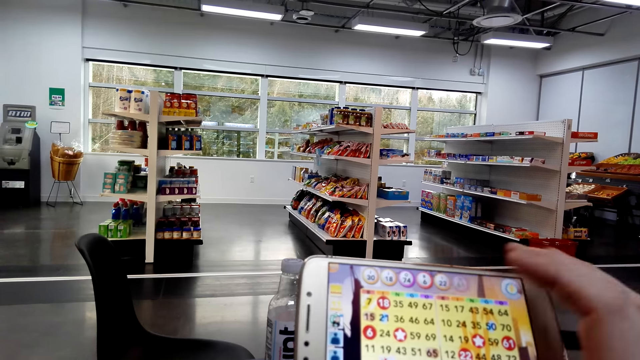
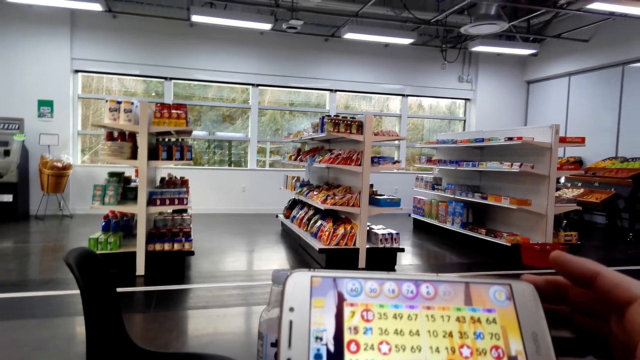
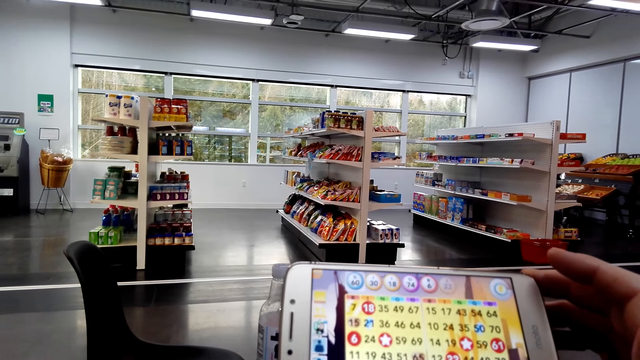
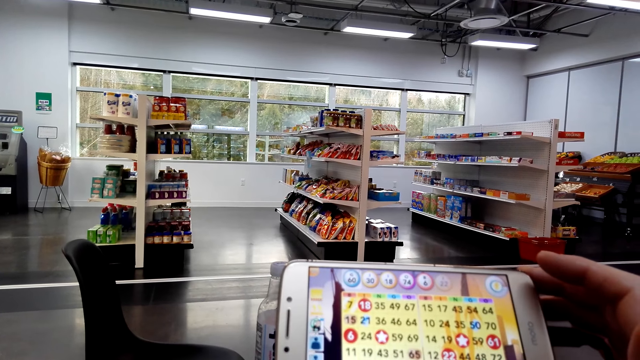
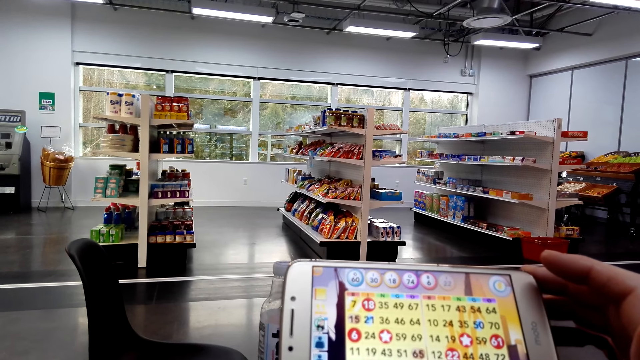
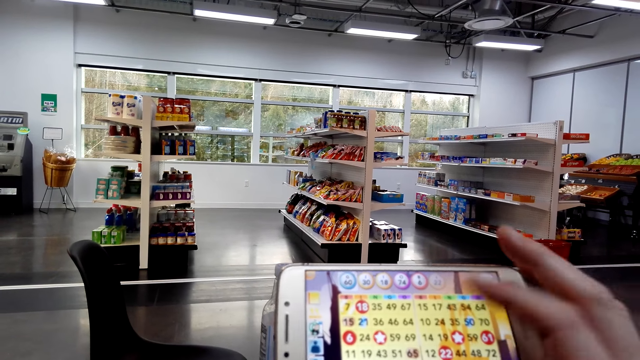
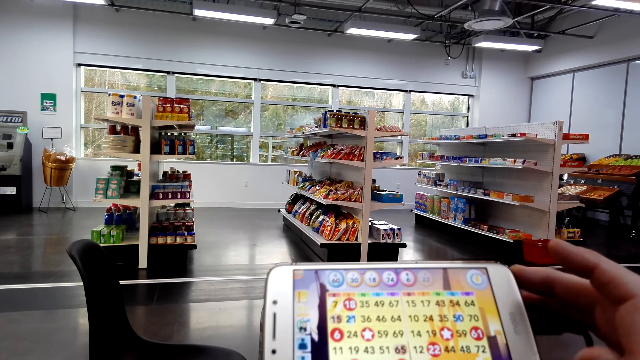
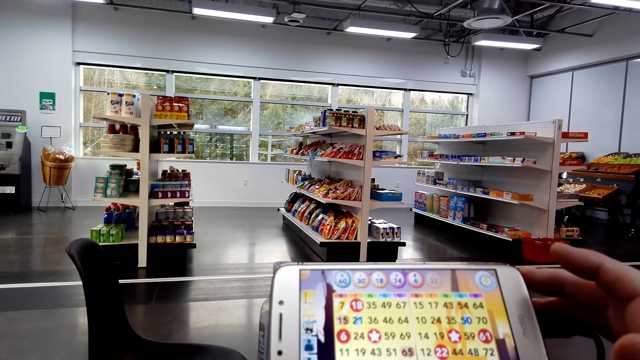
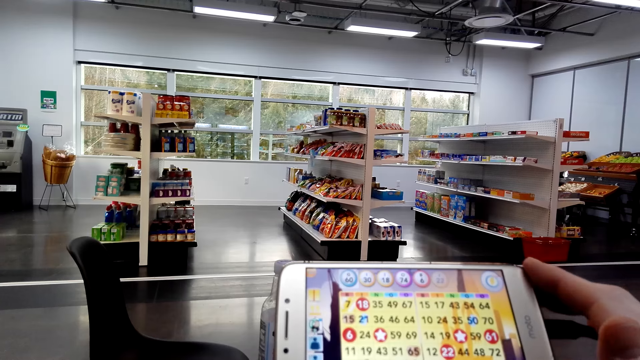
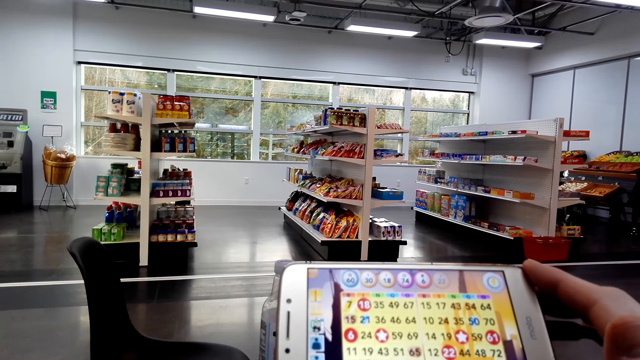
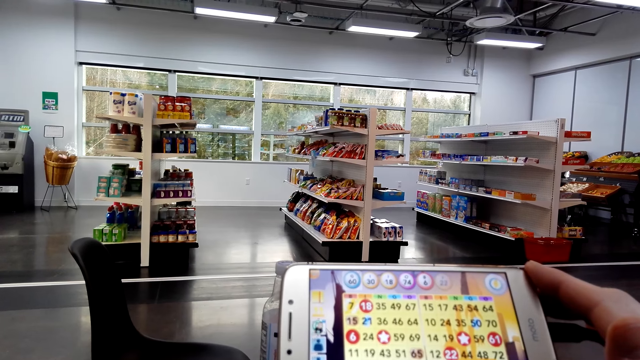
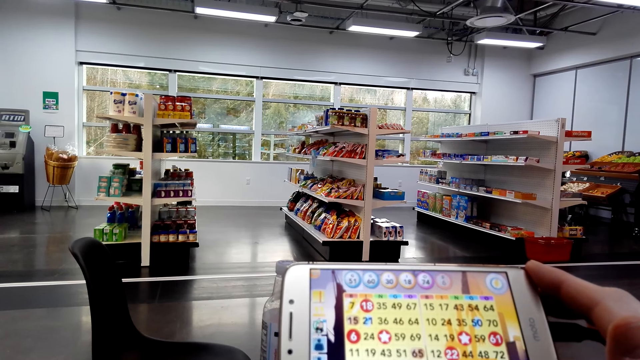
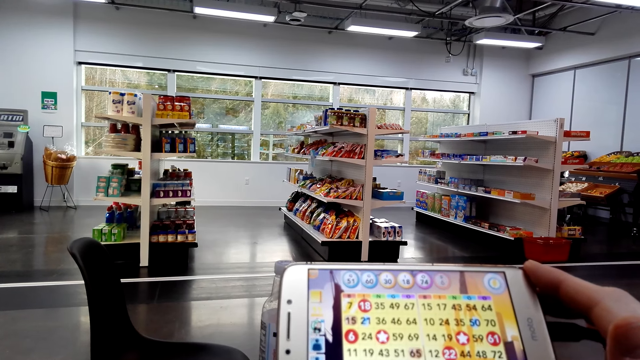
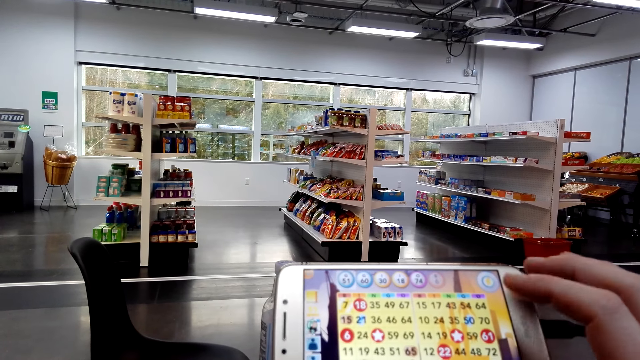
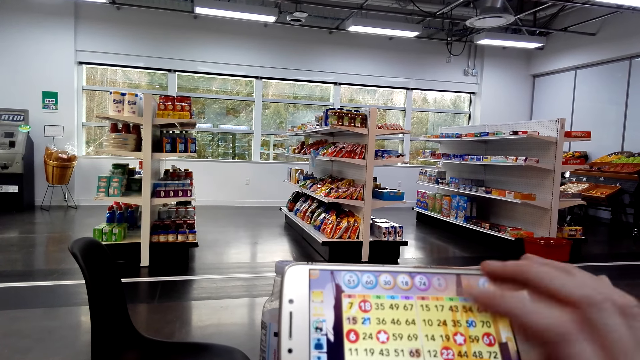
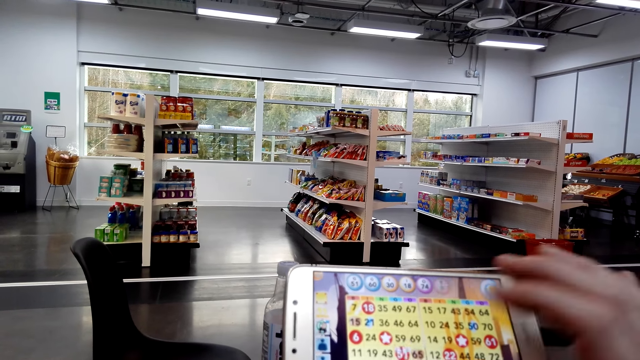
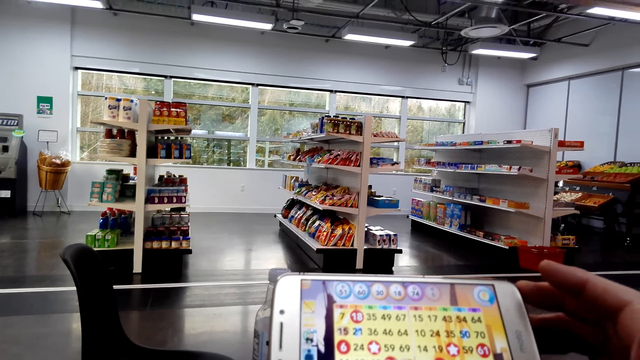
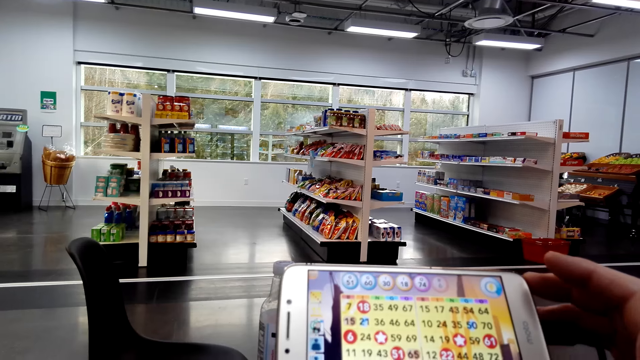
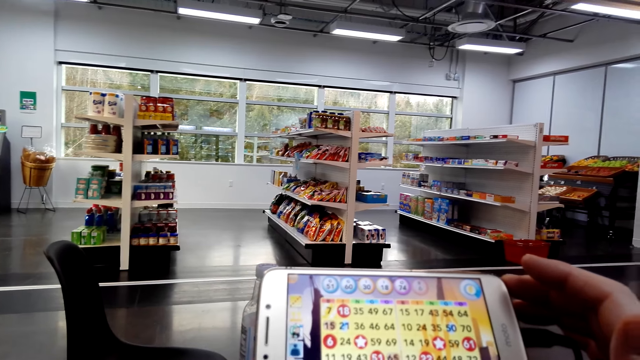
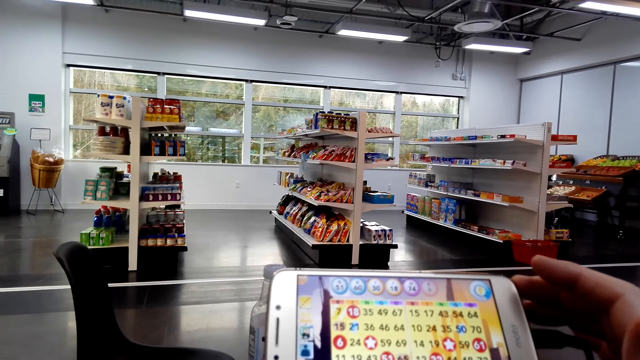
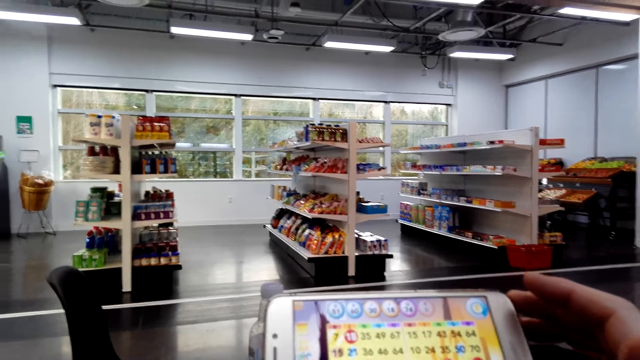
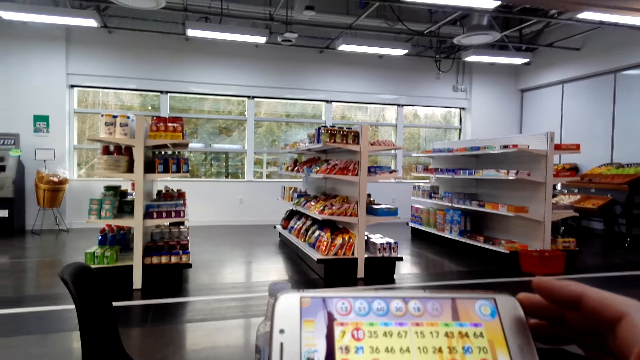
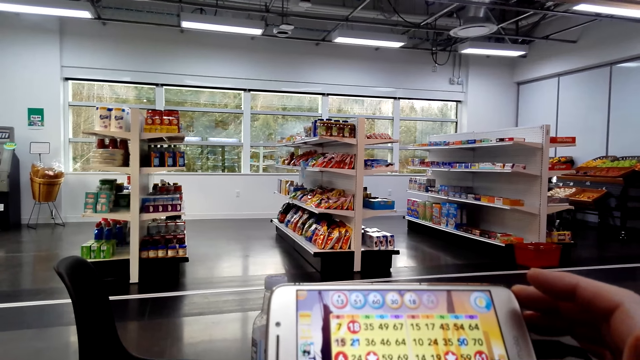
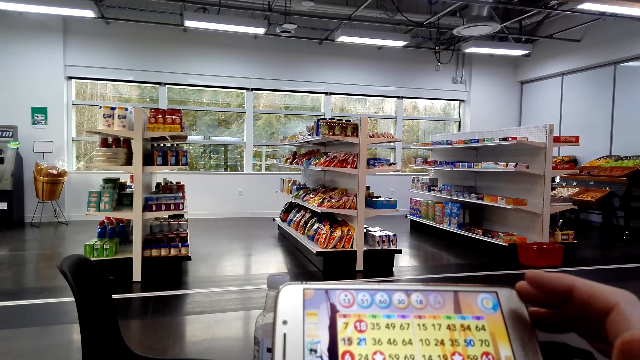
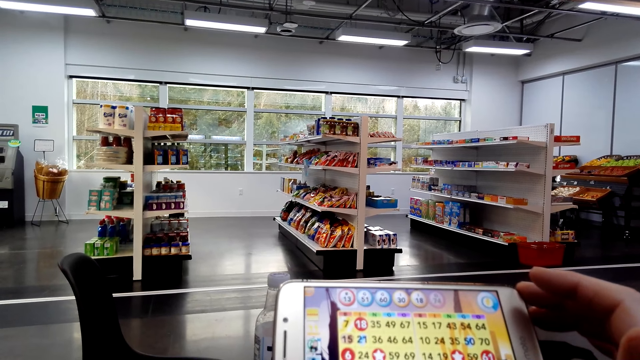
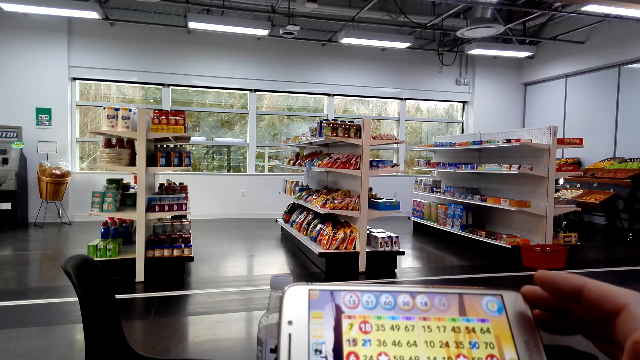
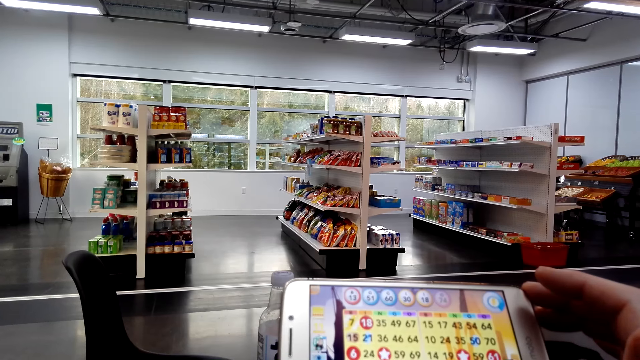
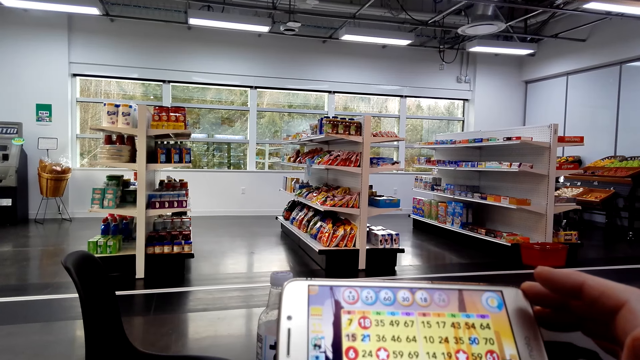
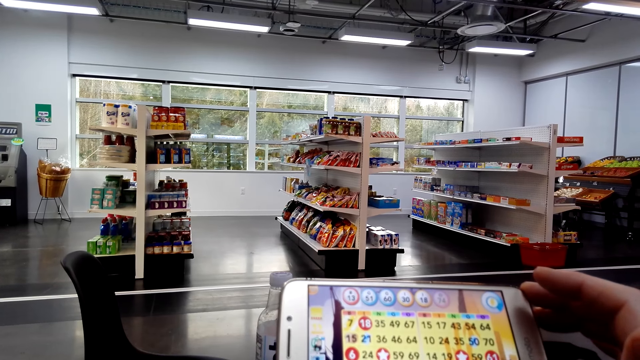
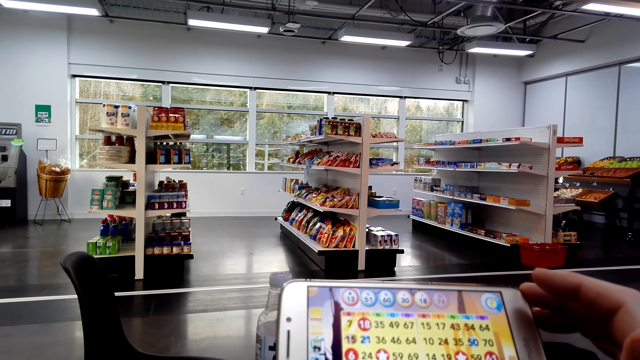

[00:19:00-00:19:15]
The camera wearer plays a game on the phone on the table with her right hand. She holds the phone on the table with her right hand. She plays a game on the phone on the table with her right hand. She holds the phone on the table with her right hand. She plays a game on the phone on the table with her right hand. She holds the phone on the table with her right hand. She looks on the phone.

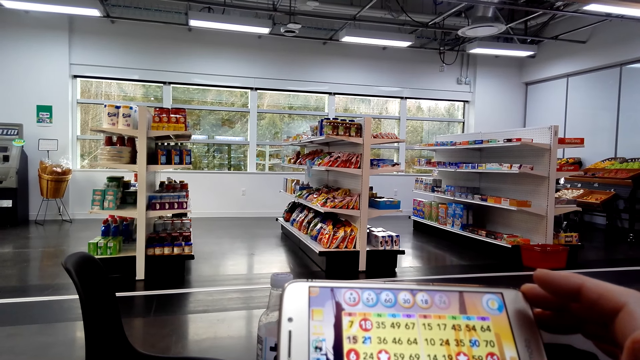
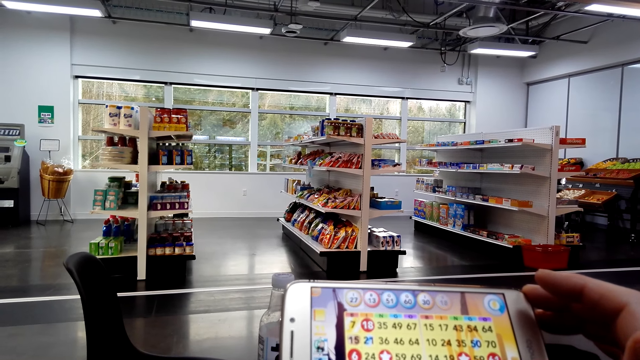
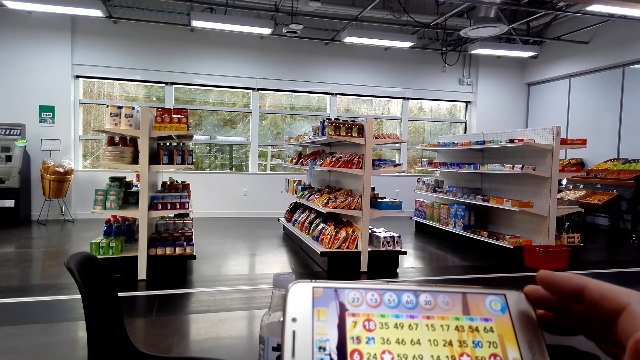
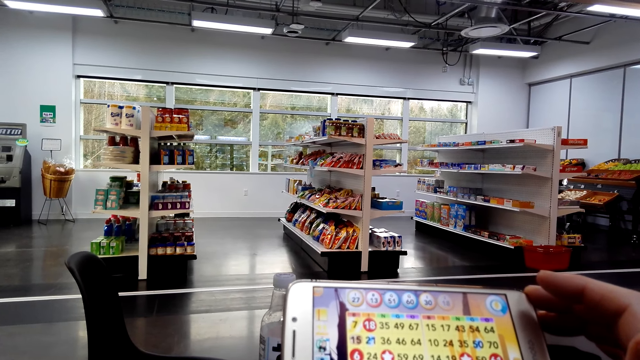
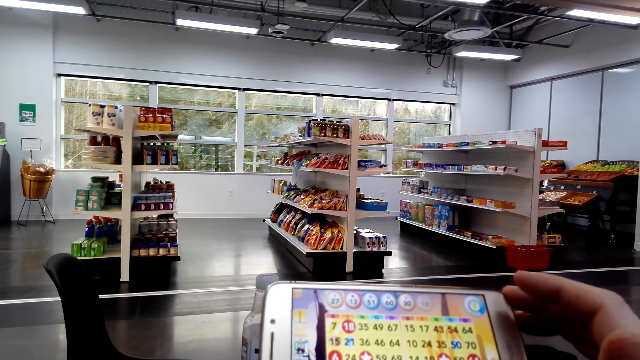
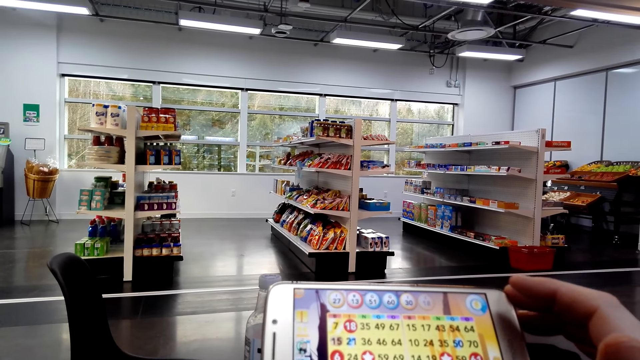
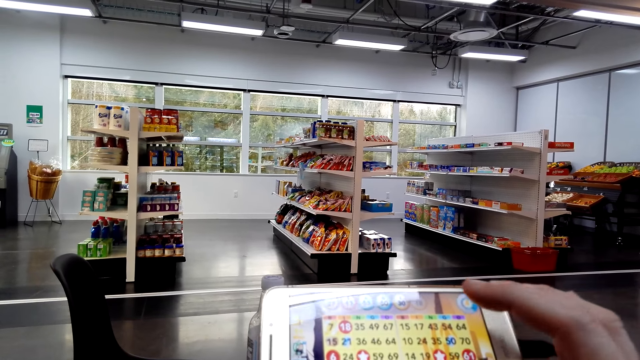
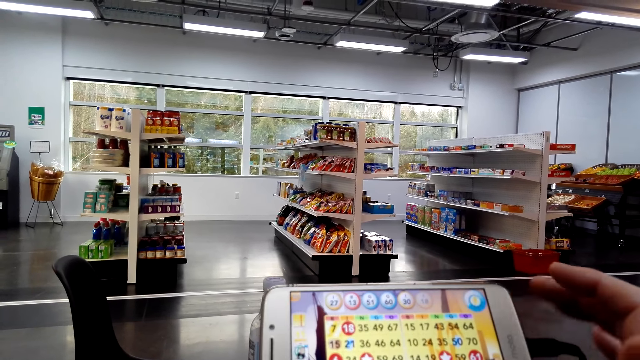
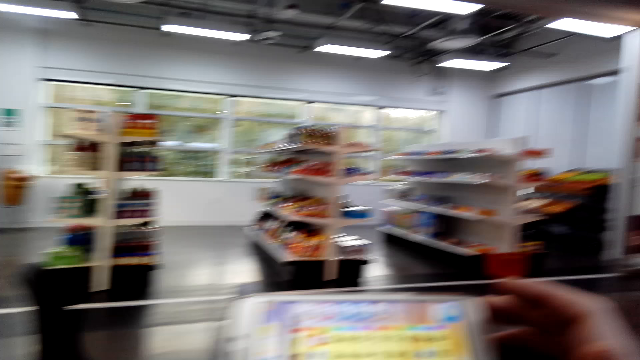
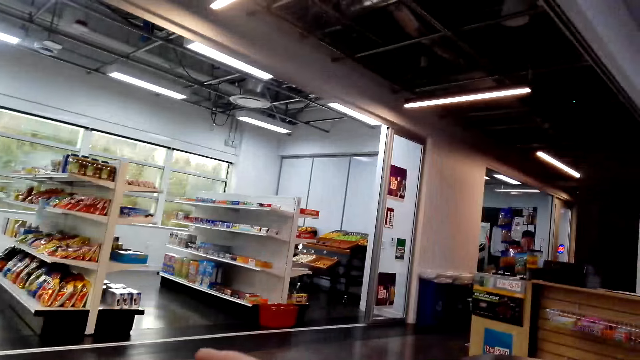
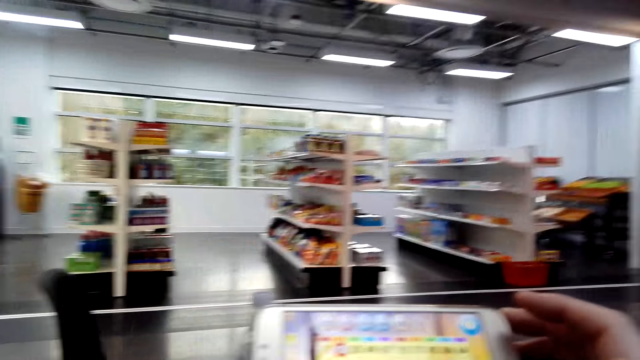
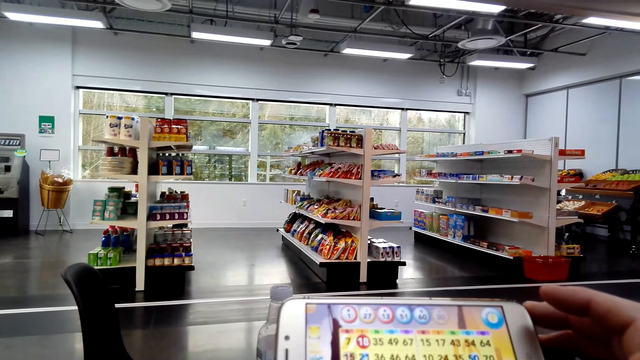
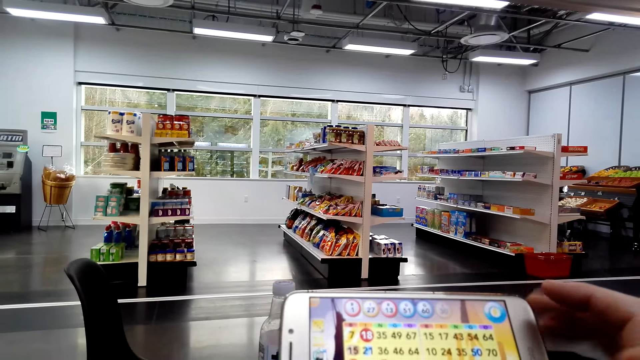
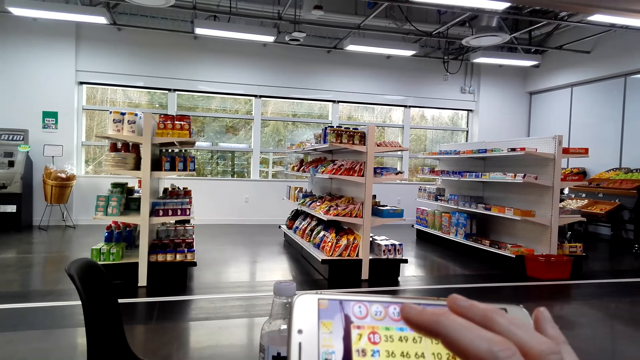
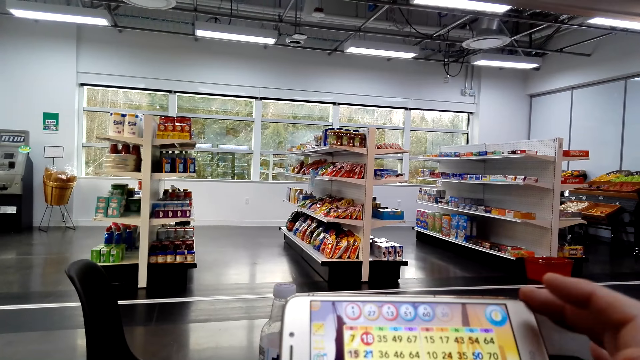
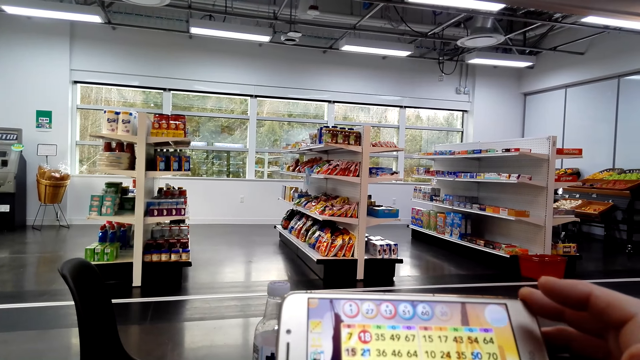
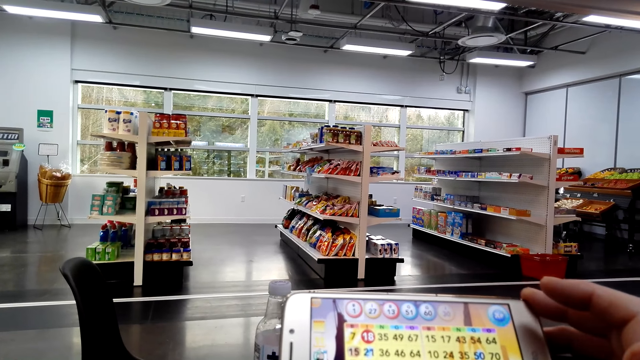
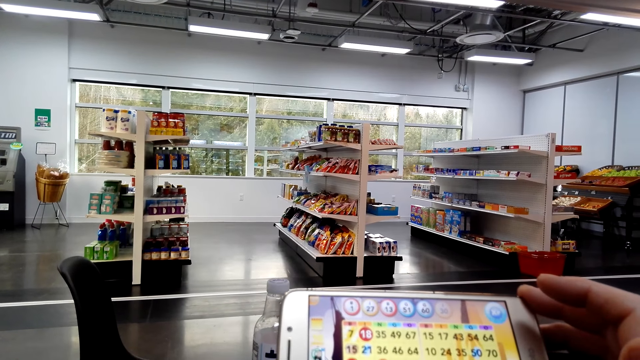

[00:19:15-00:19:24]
The camera wearer plays a game on the phone on the table with her right hand. She holds the phone on the table with her right hand. She plays a game on the phone on the table with her right hand. She holds the phone on the table with her right hand.
